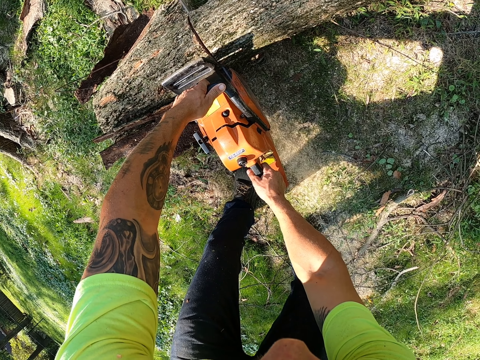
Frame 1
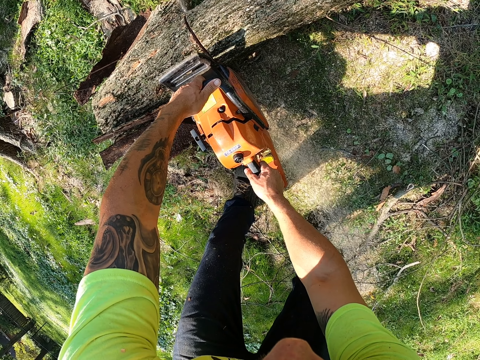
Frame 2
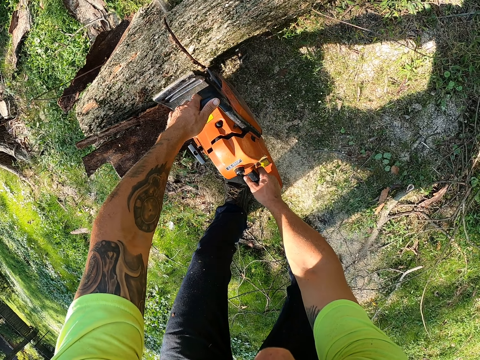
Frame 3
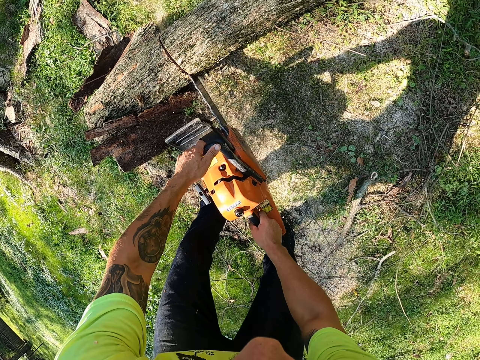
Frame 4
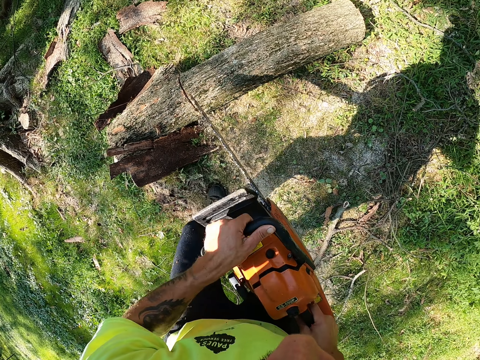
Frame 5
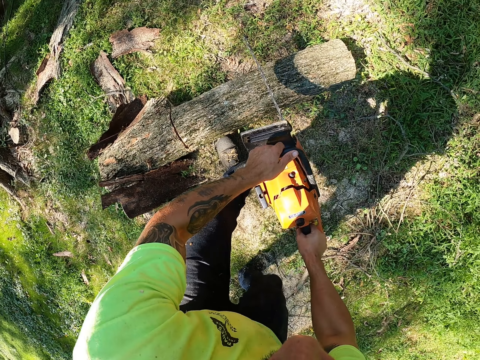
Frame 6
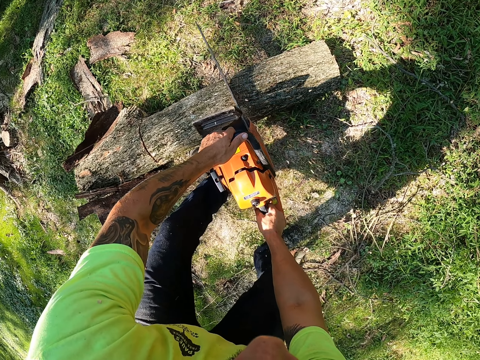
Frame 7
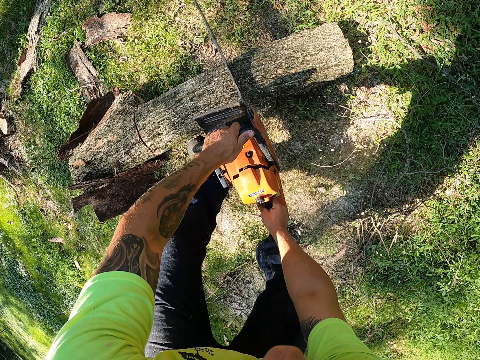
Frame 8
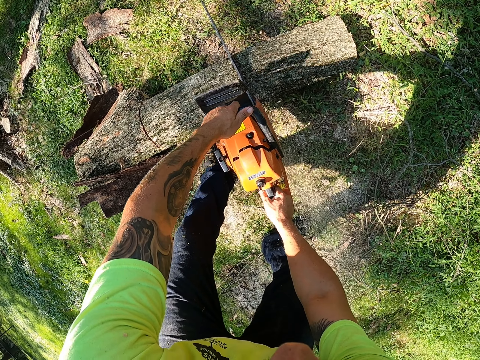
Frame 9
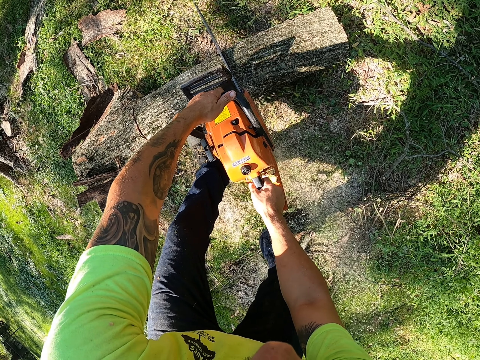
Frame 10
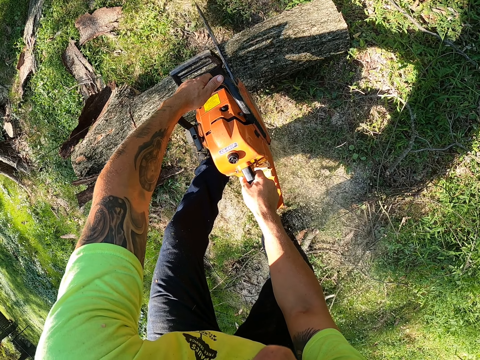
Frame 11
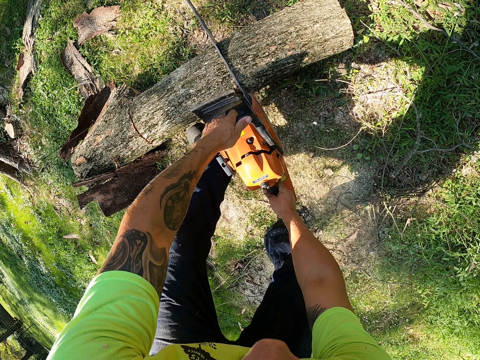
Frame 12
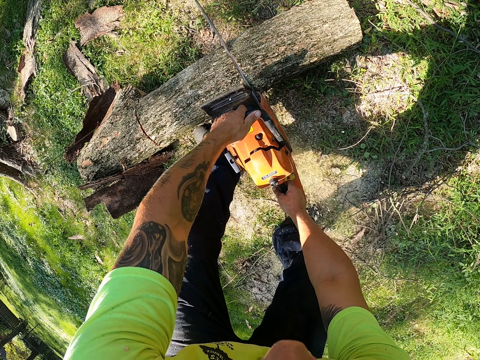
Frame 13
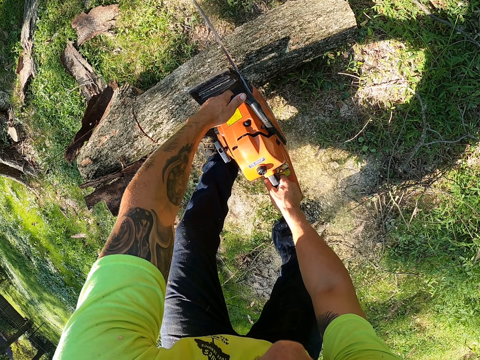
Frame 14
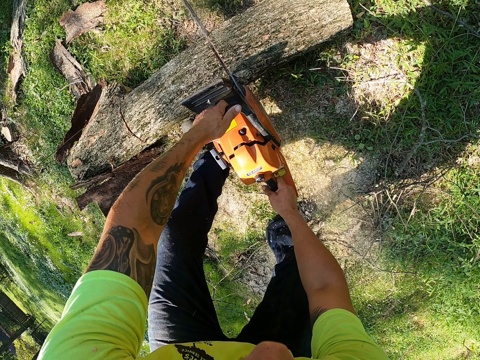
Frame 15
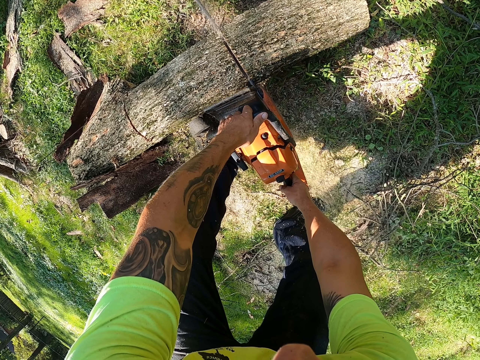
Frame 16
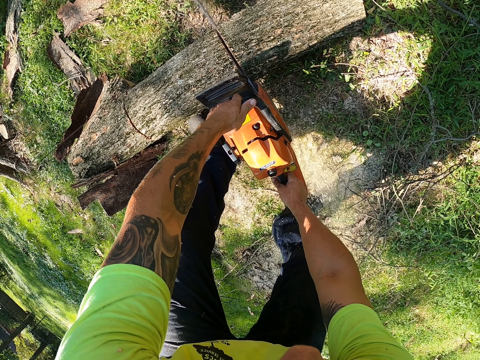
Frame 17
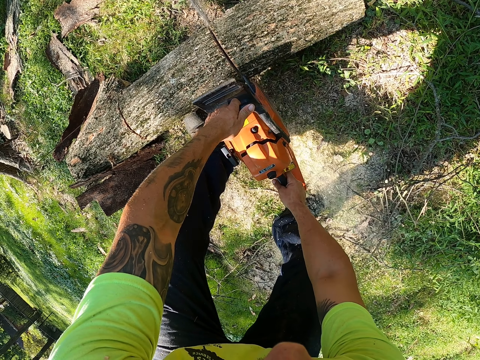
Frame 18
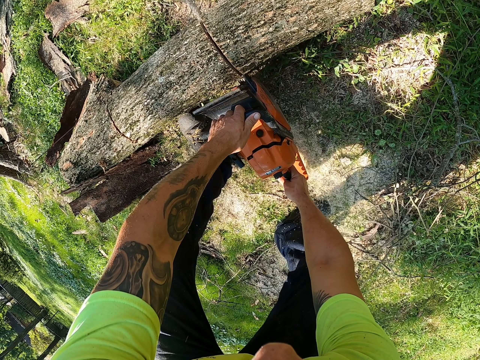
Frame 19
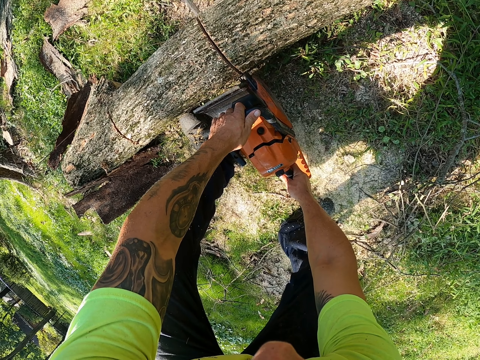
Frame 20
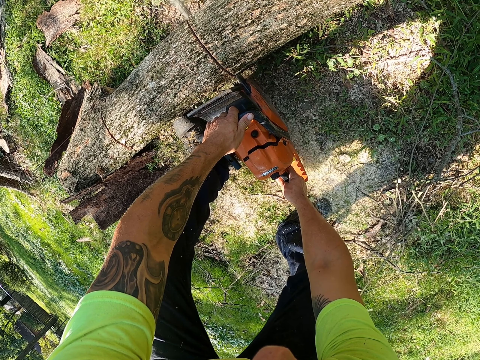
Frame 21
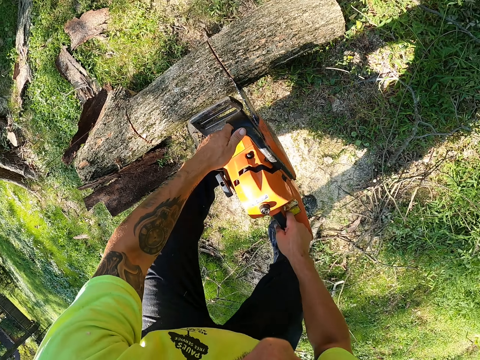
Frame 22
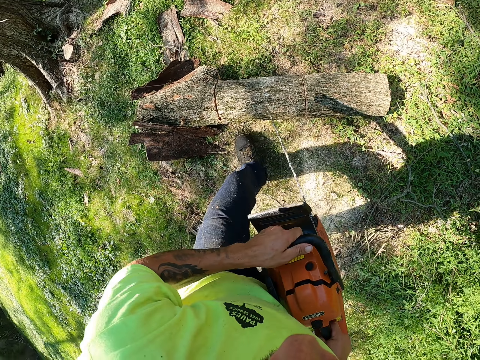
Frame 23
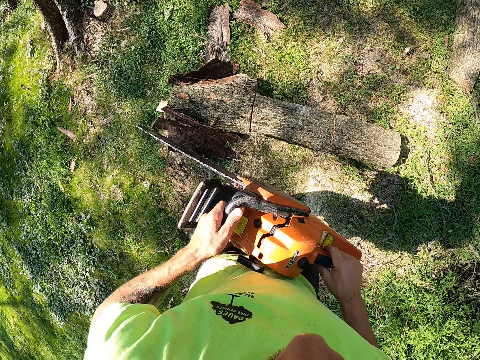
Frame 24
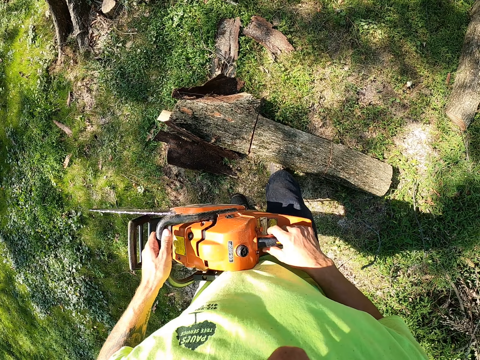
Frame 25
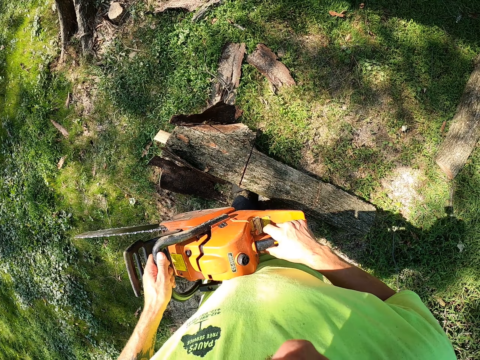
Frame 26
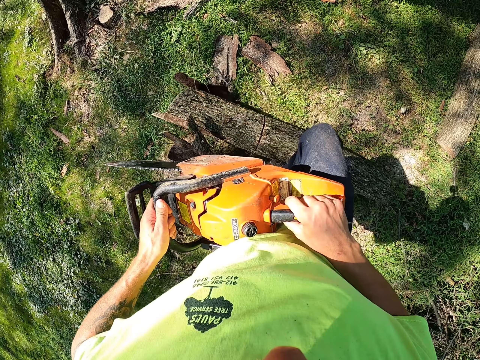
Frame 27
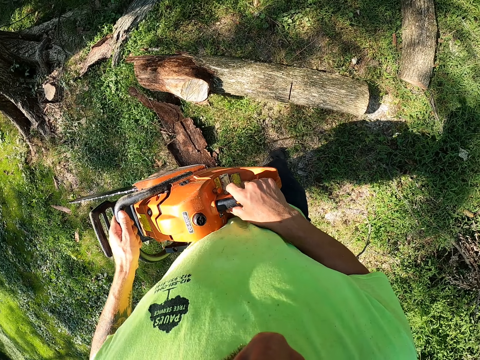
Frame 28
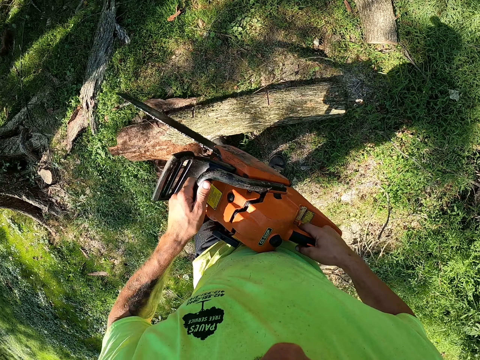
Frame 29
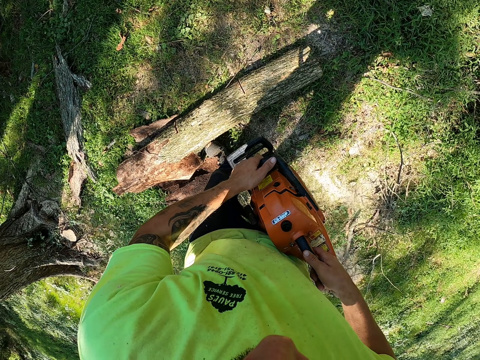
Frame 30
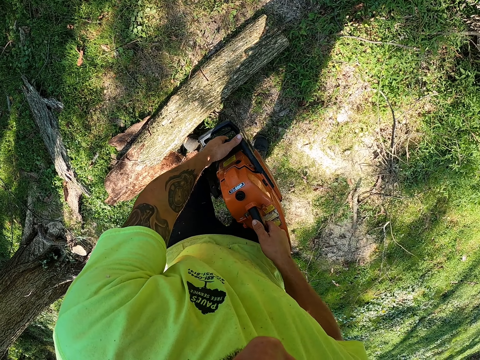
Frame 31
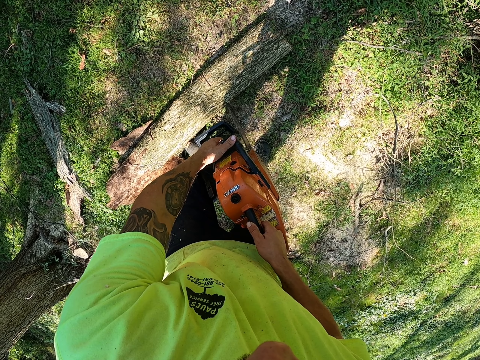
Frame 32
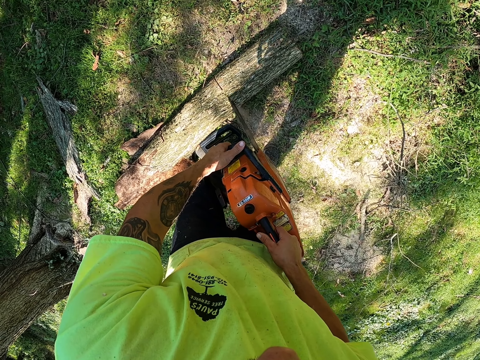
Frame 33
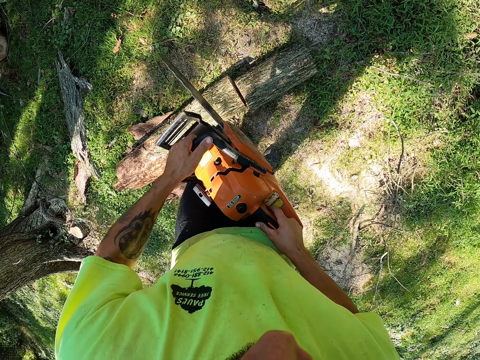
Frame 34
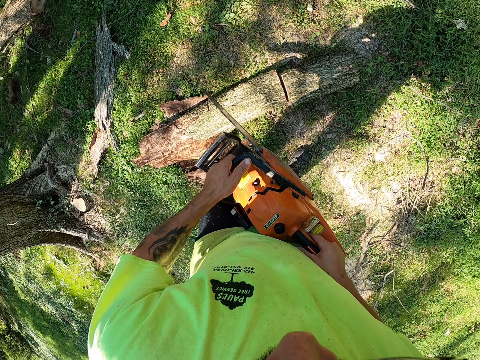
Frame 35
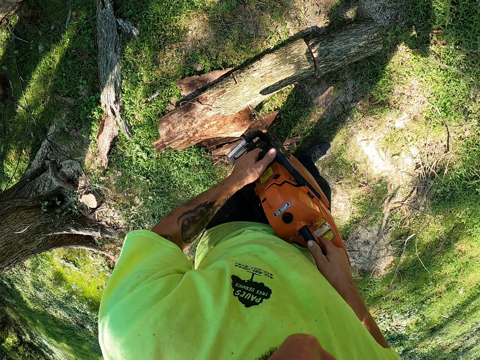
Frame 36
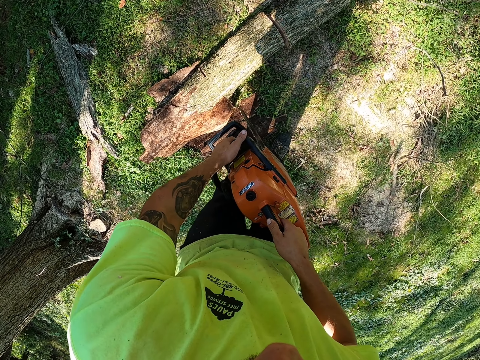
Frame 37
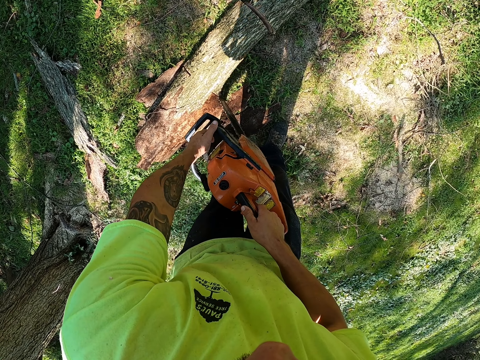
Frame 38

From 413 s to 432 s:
The camera wearer turns the log of wood on the ground with his legs. He cuts the log of wood on the ground with the chainsaw in his hands.

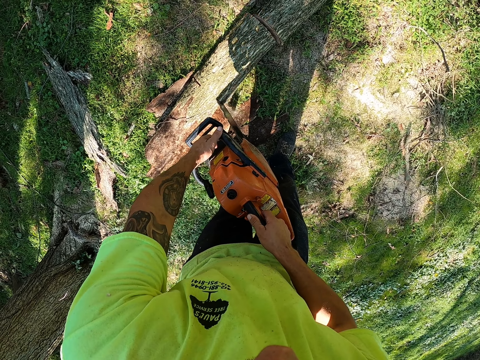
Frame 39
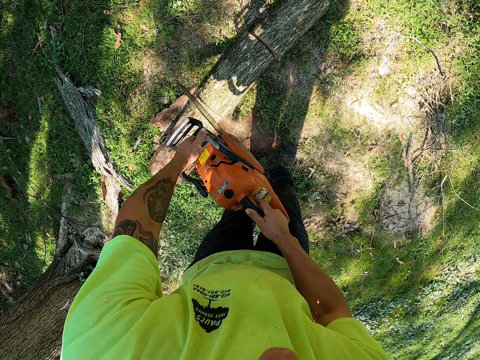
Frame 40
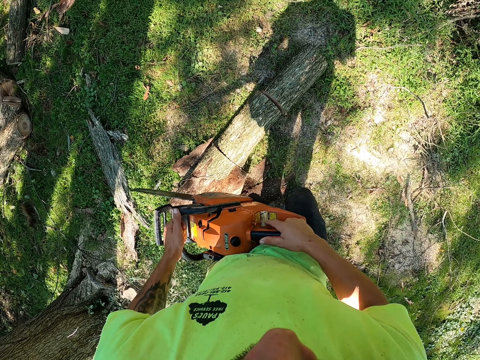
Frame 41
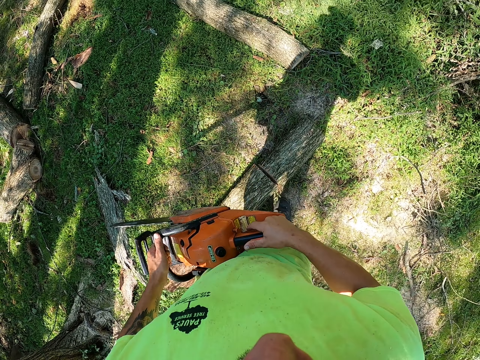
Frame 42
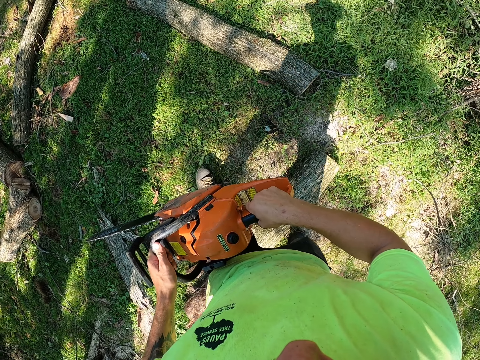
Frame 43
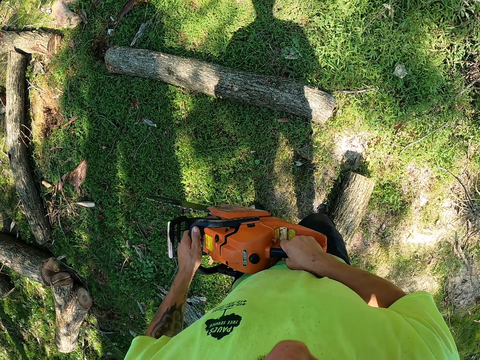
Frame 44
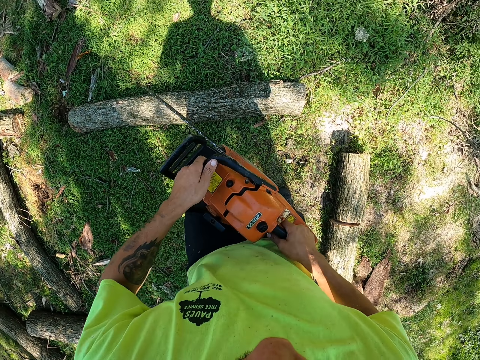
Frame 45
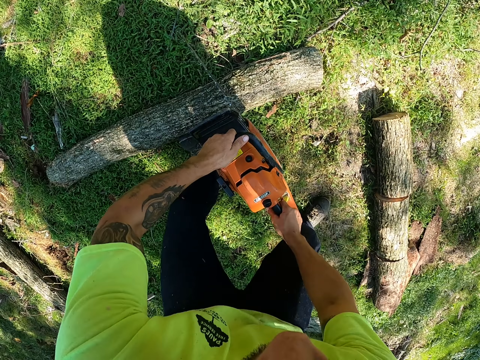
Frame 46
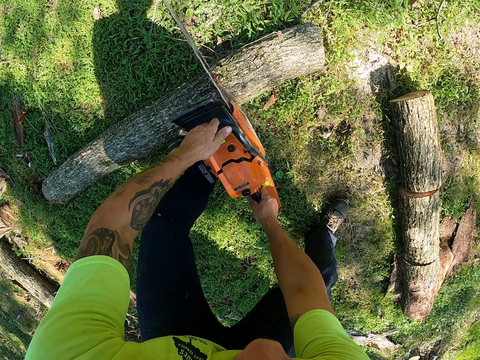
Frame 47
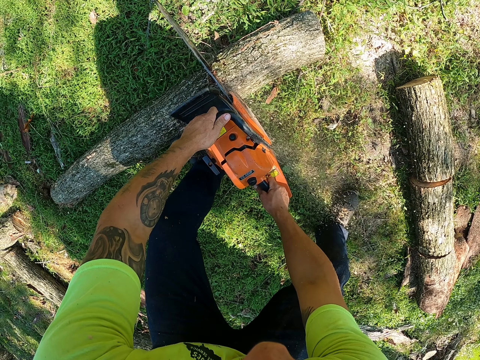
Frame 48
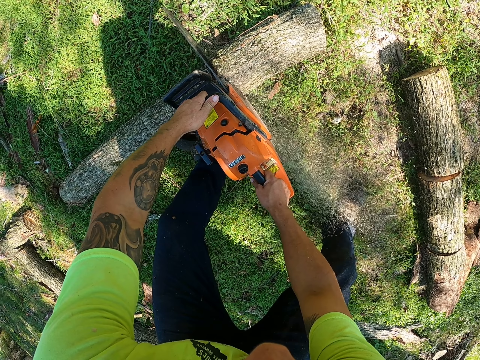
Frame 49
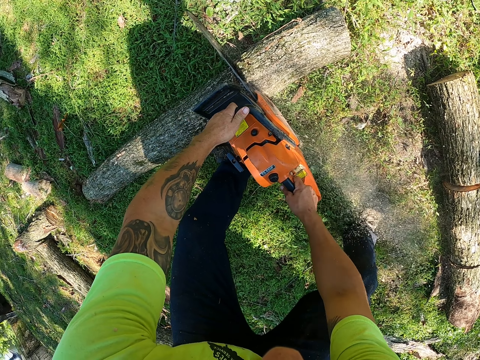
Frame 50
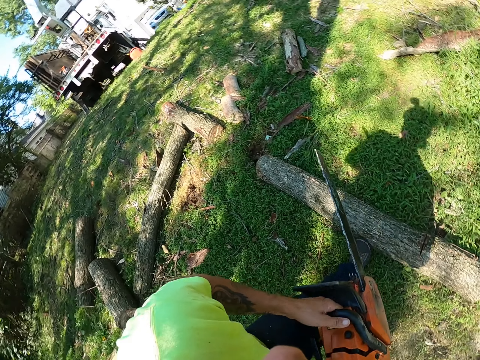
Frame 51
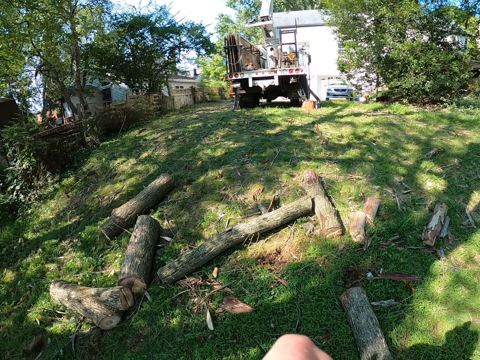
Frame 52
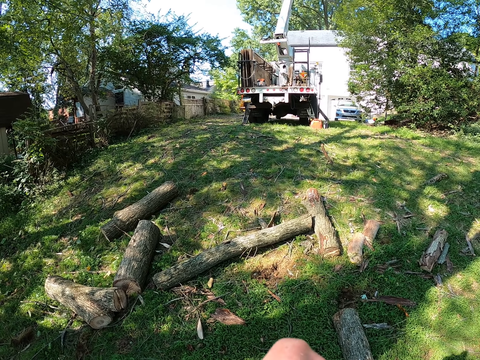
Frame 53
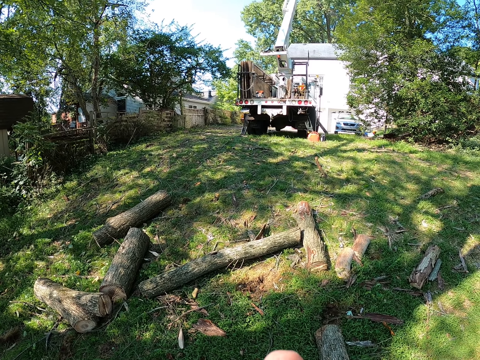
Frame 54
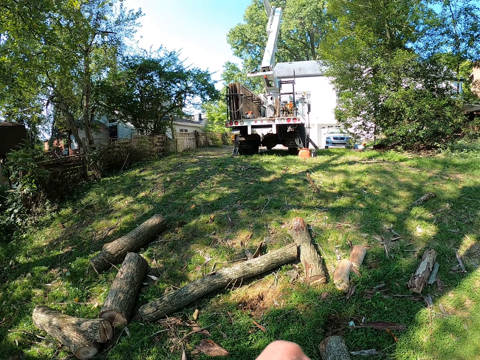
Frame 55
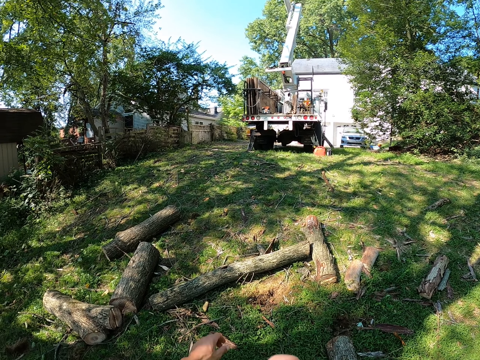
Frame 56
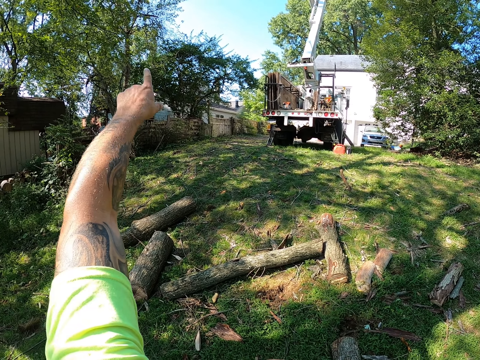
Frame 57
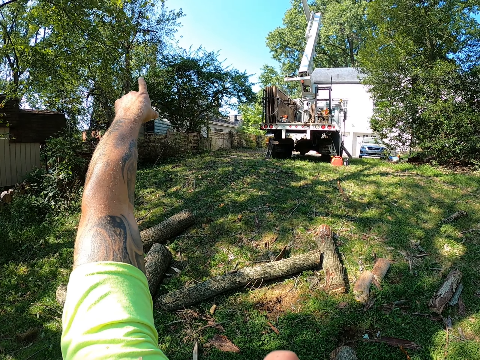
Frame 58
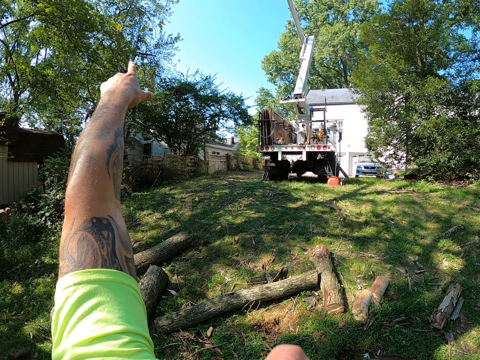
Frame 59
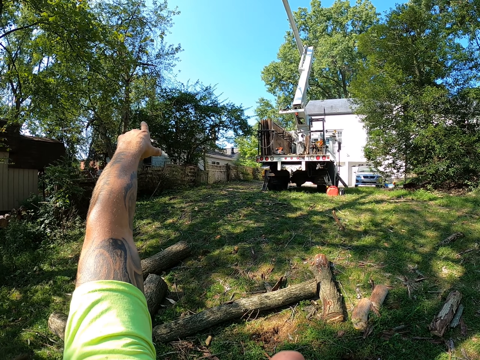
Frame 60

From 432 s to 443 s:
The camera wearer cuts a log of wood on the ground with the chainsaw in his hands. He points at a tree.
